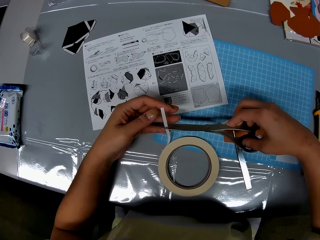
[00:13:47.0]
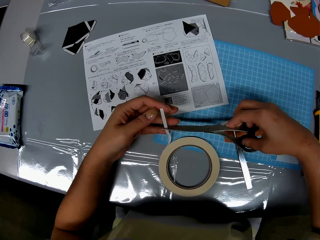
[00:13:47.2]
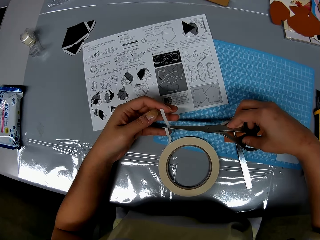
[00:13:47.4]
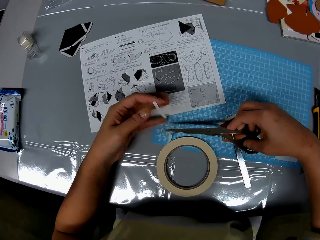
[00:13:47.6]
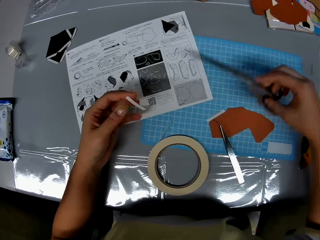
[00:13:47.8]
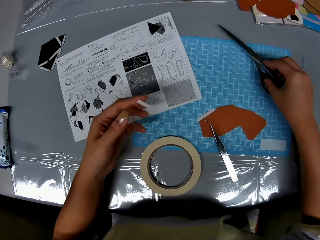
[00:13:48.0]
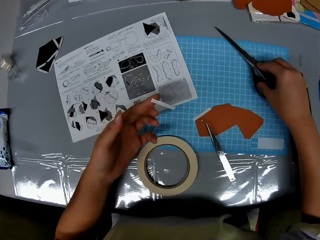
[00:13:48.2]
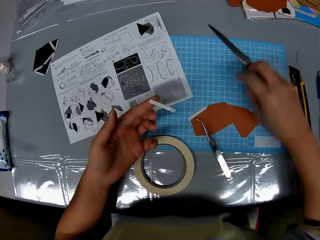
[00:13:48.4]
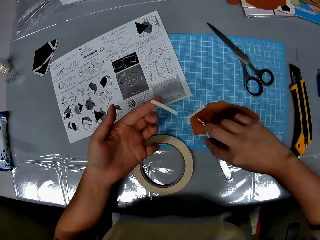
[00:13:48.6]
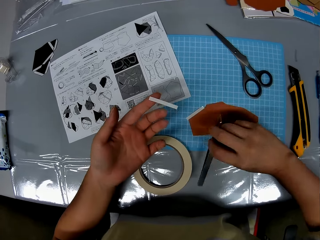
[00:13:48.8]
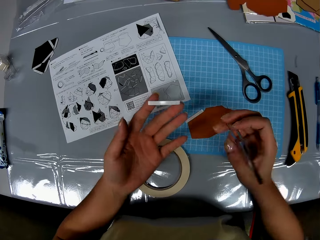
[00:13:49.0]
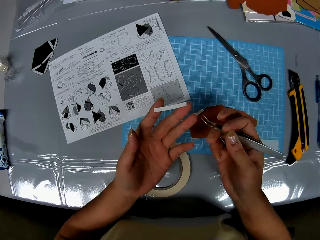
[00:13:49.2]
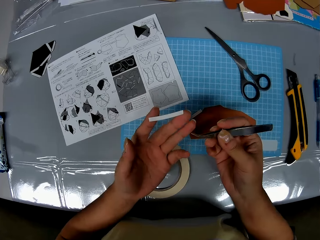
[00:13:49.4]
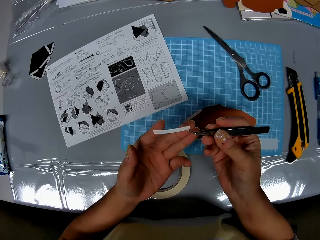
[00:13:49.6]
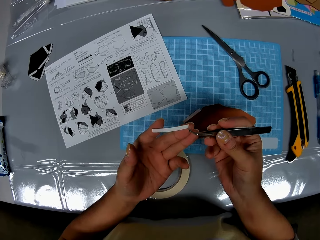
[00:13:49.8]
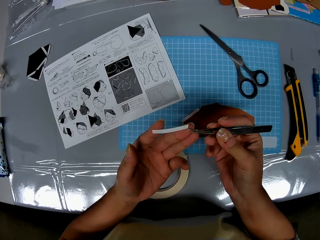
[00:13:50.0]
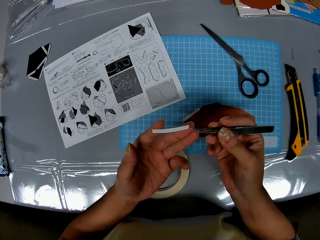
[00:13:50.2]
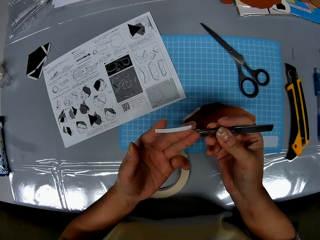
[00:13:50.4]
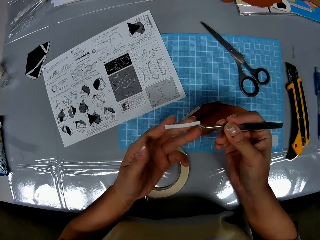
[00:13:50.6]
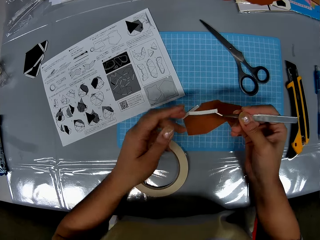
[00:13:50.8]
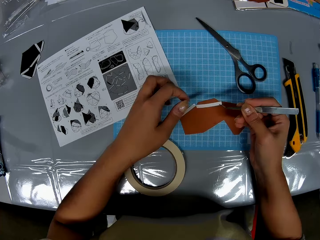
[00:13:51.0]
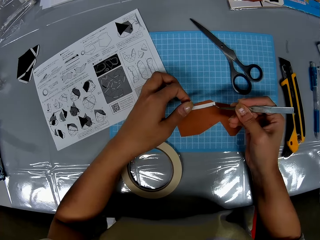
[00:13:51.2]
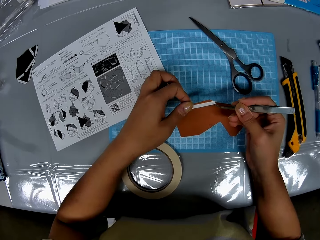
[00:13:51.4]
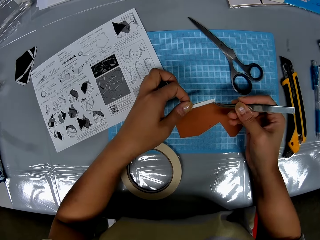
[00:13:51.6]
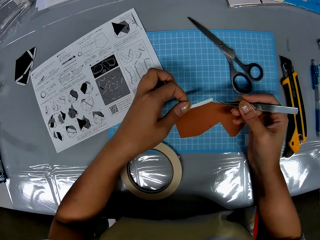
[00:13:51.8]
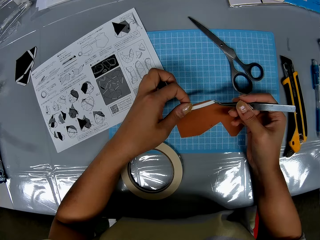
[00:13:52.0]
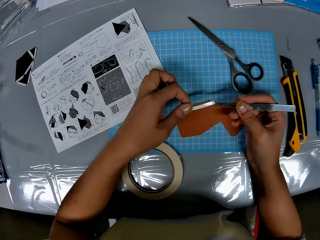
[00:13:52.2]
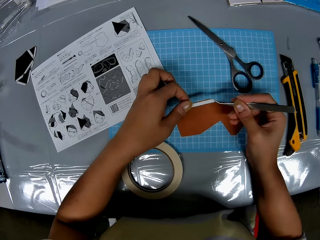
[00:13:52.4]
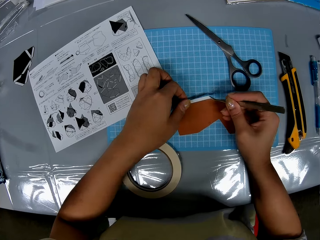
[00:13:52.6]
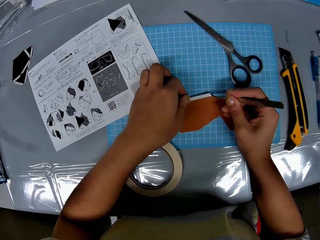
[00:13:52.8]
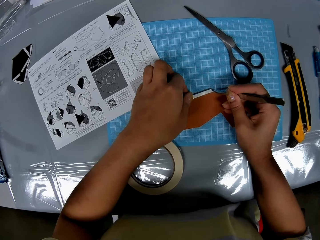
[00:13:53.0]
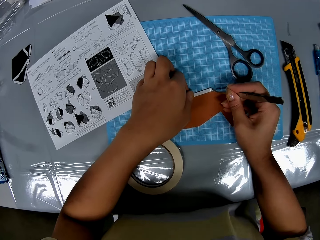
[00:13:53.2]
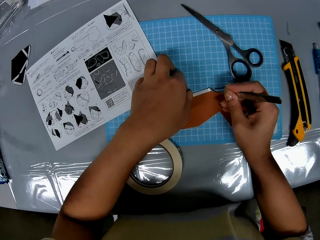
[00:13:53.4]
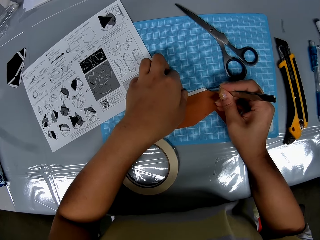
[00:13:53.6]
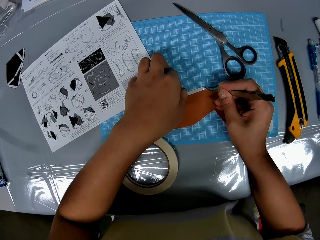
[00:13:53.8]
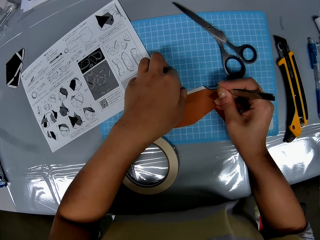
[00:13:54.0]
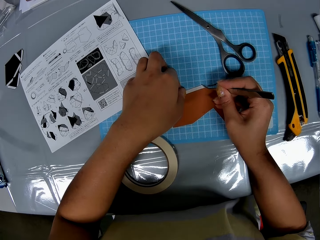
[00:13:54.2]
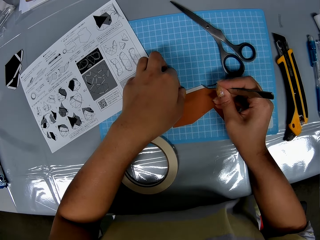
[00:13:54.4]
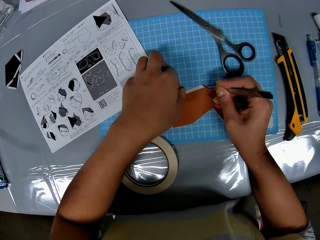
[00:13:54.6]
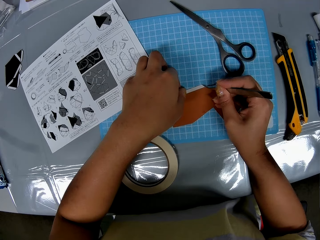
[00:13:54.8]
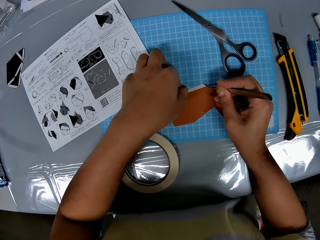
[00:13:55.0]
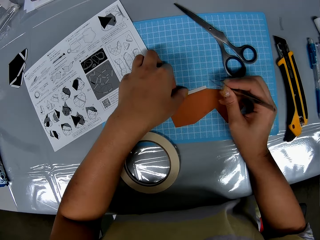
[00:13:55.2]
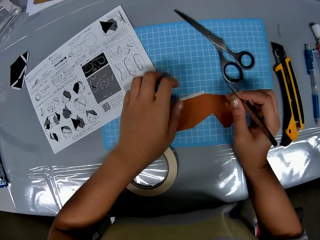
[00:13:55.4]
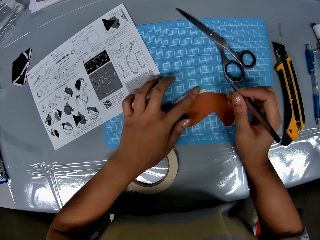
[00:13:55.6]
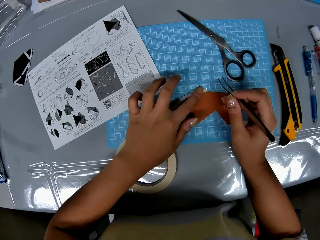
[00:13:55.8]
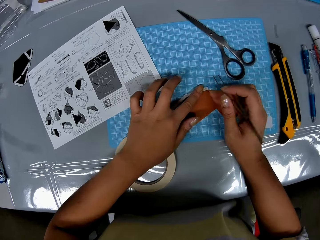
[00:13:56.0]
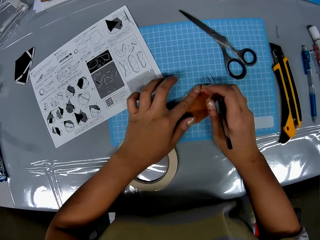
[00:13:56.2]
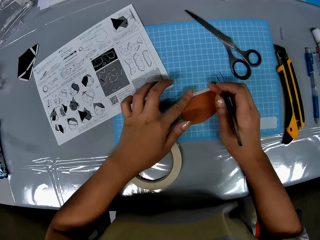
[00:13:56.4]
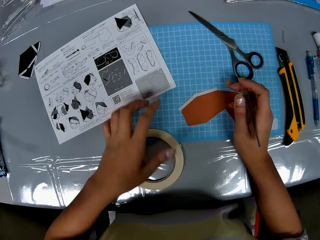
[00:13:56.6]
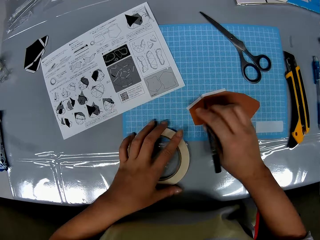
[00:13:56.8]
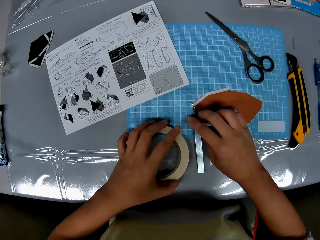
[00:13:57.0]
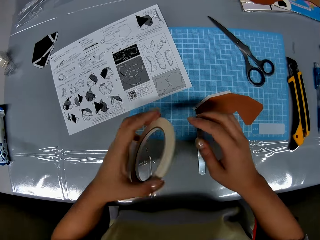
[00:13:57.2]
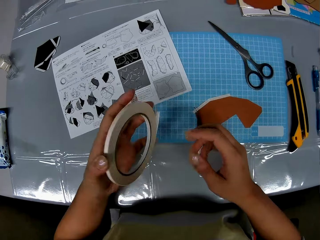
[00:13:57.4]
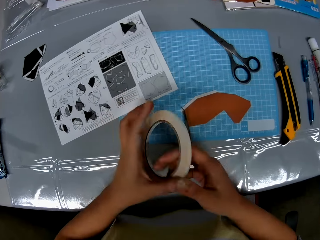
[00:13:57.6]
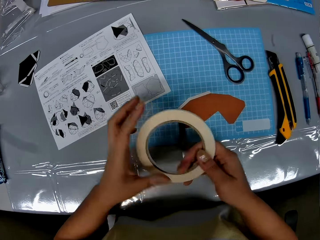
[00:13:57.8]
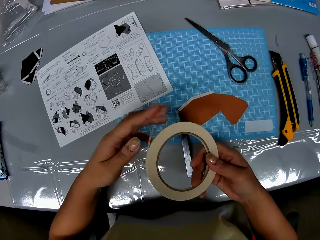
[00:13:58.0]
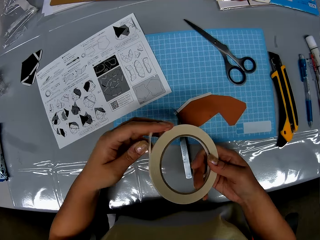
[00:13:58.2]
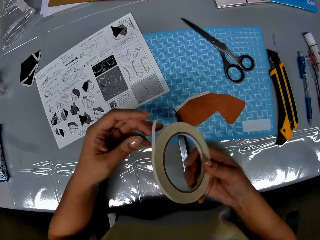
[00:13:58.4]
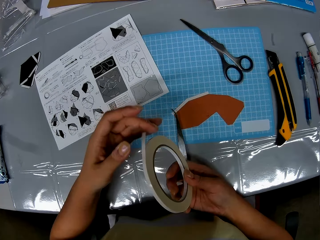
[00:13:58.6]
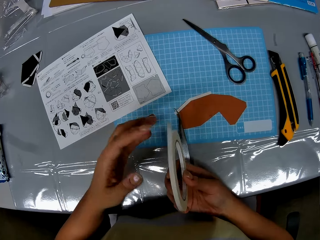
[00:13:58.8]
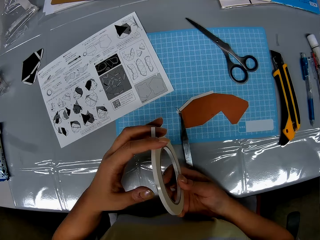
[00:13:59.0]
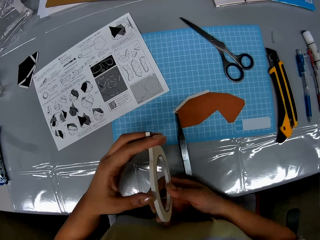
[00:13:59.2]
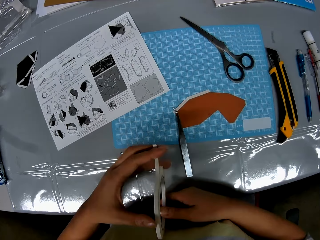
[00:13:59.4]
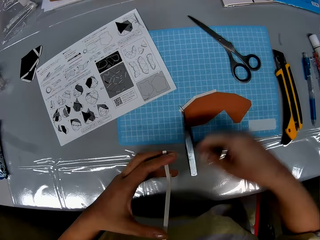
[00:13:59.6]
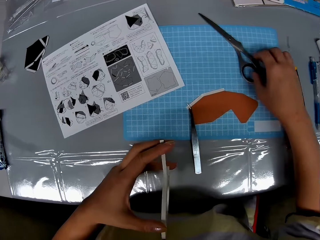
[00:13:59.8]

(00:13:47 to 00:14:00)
The camera wearer cuts out a strip from the cellophane tape or masking tape with the scissors. They drop the scissors on the cutting sheet. They pick up the prong tool or tweezer tongs from the cutting sheet with her right hand. They pick the strip from her left hand with the prong tool. They hold the masking tape with the tweezer tongs. They fix the strip to the piece of paper with the prong tool and her left hand. They hold the other end of the masking tape with his hand. They stick the masking tape on the model paper and rub the masking tape against the model paper. They pick up the cellophane tape from the table with her left hand. They drop the prong tool on the cutting sheet. They hold the masking tape with the other hand. They loosen the cellophane tape with both hands.

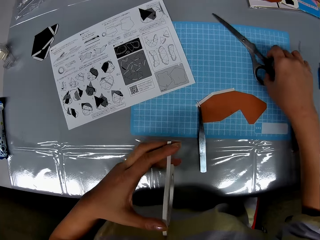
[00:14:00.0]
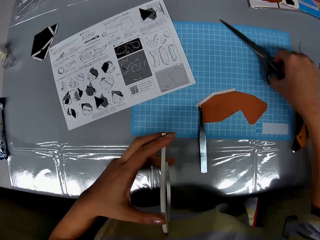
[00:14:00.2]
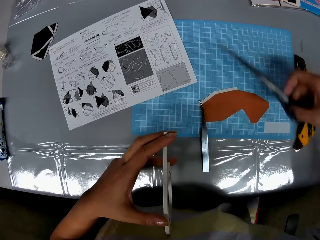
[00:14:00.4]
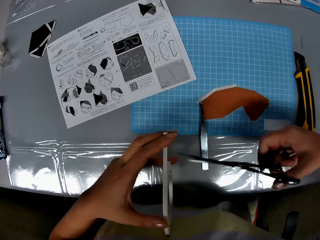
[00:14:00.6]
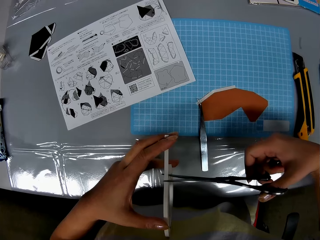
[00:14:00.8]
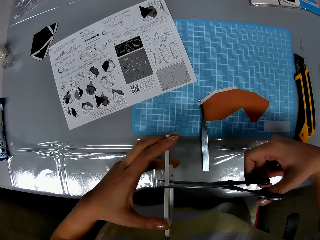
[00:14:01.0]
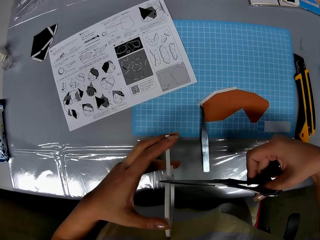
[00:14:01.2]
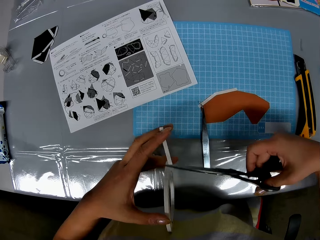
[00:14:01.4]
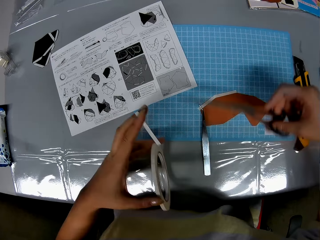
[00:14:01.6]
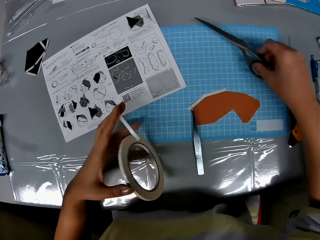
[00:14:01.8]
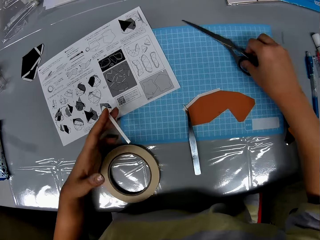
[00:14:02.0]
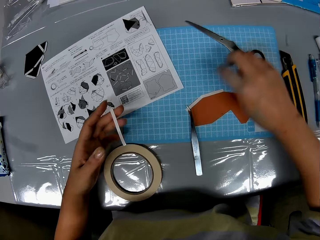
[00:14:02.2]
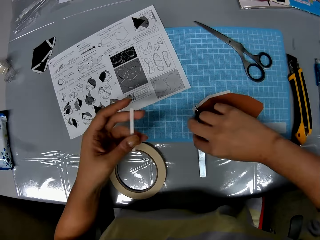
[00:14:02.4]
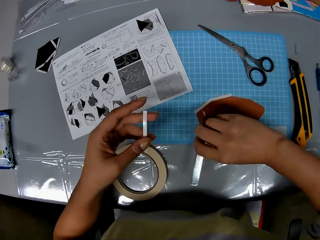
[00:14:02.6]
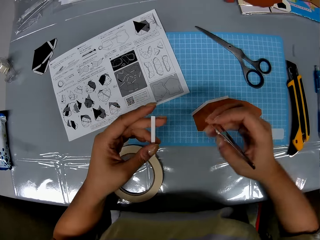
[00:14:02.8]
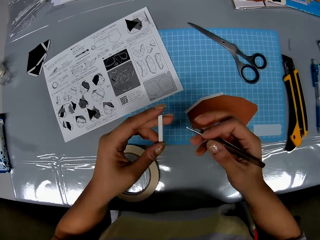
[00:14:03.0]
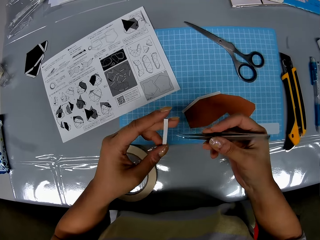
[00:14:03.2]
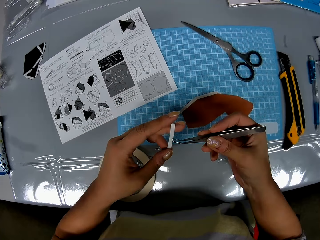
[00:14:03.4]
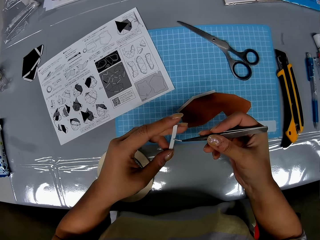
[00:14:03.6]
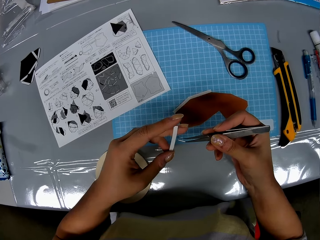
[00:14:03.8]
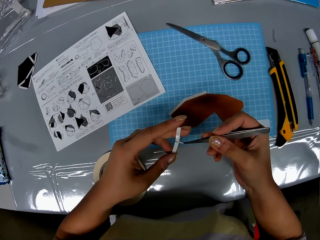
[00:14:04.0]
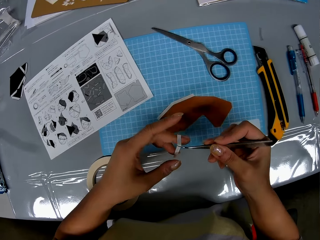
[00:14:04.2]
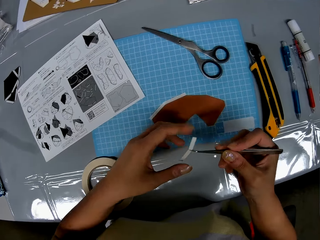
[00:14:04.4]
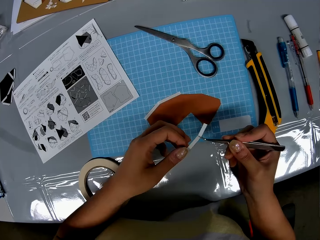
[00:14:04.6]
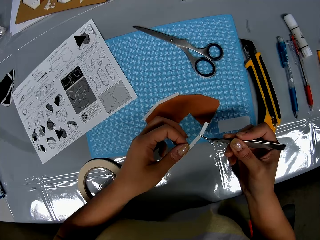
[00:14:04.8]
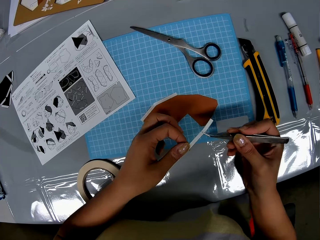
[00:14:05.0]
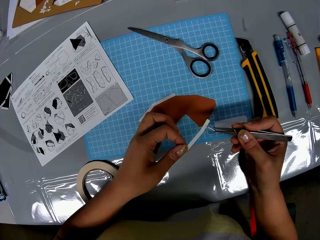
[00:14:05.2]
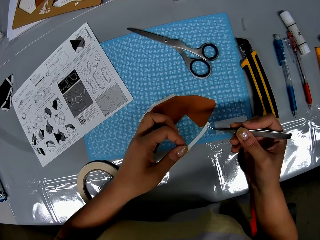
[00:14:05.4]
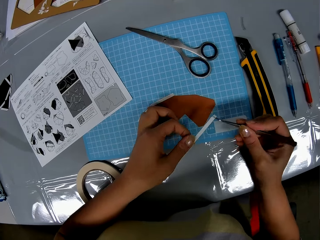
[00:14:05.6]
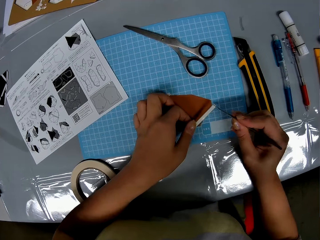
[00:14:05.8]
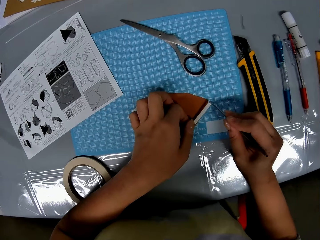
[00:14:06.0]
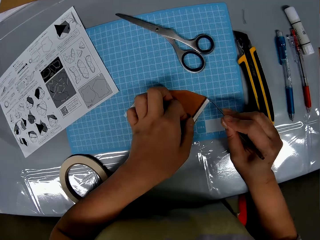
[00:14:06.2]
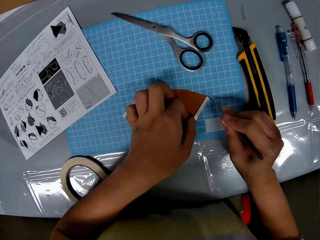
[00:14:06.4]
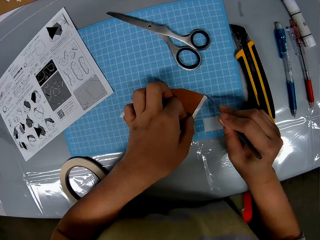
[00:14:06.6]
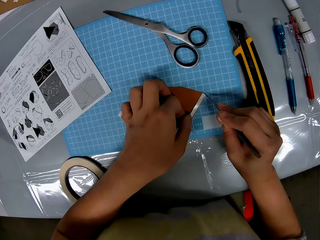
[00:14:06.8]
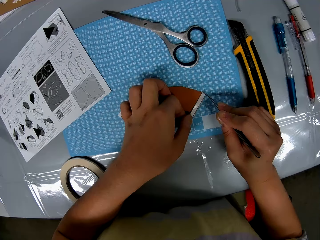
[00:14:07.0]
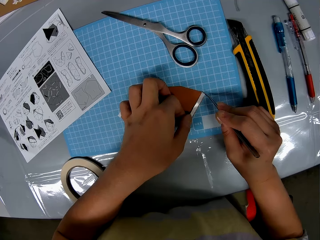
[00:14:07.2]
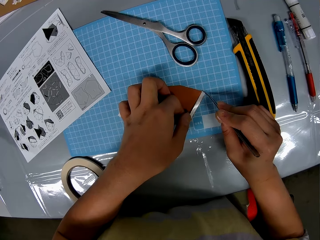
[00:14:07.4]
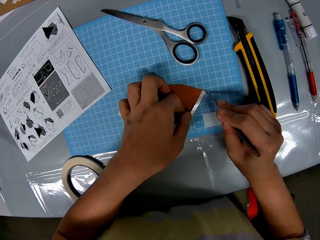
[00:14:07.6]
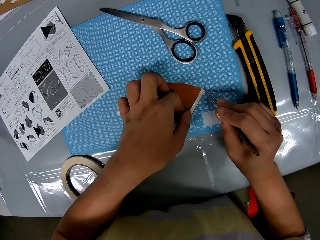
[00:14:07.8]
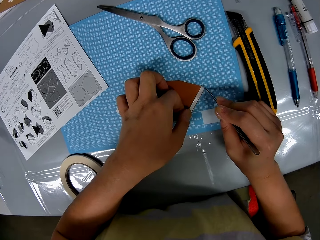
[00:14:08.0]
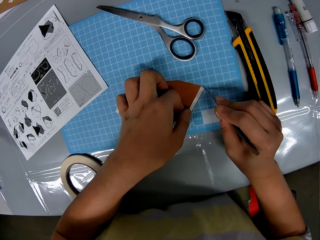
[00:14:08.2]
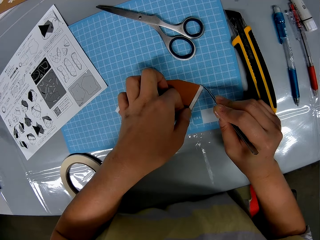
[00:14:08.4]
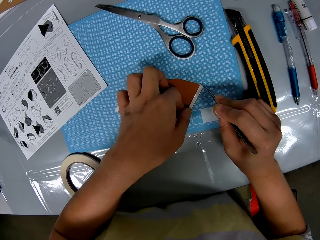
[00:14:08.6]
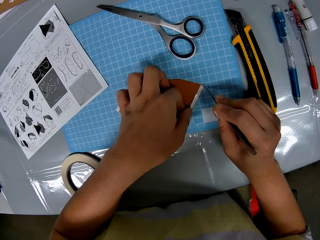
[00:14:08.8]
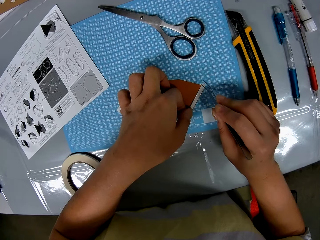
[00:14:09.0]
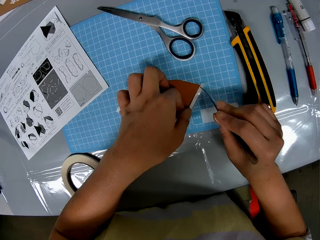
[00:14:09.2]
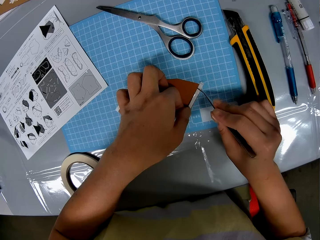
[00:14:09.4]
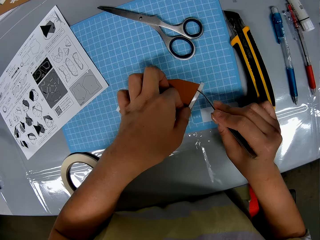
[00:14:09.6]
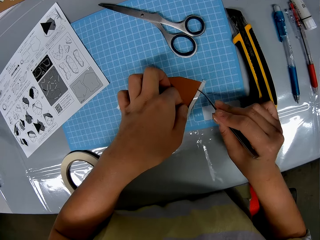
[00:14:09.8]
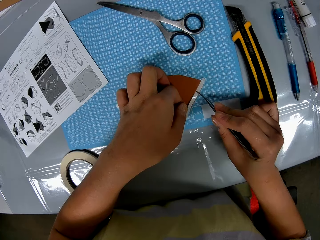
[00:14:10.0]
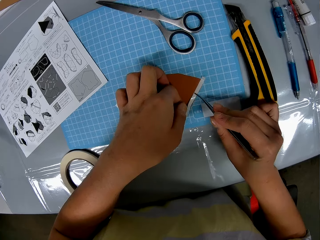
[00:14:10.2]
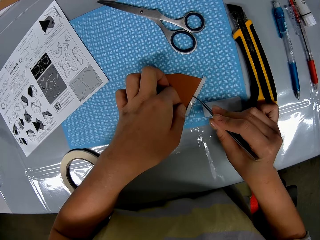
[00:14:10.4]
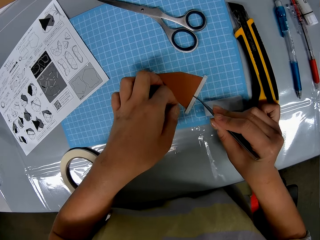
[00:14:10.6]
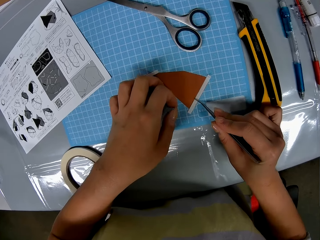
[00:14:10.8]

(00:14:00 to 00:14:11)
The camera wearer holds the cellophane tape or masking tape. They pick up the scissors from the cutting sheet with her right hand. They cut out a strip from the cellophane tape with the scissors. They drop the scissors on the cutting sheet. They pick up the prong tool or tweezer tongs from the cutting sheet with her right hand. They pick the strip from her left hand with the prong tool. They hold the masking tape with the tweezer tongs. They hold the other end of the masking tape with his hand. They fix the strip to the piece of paper with the prong tool and her left hand.
